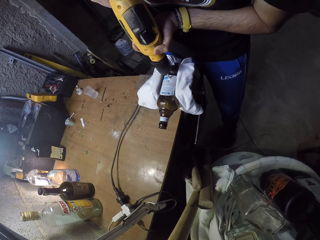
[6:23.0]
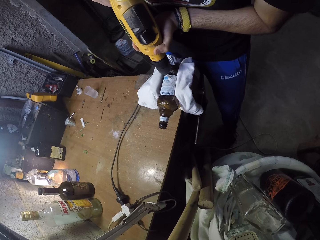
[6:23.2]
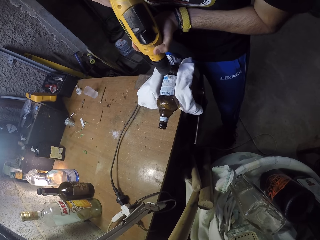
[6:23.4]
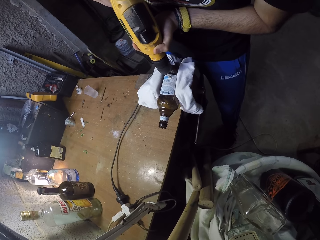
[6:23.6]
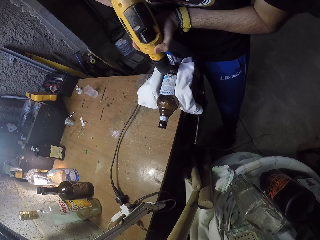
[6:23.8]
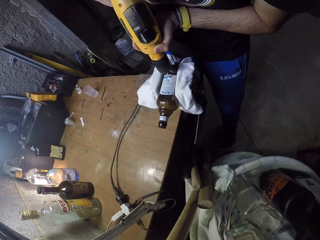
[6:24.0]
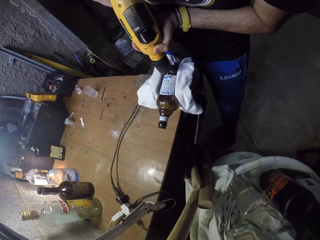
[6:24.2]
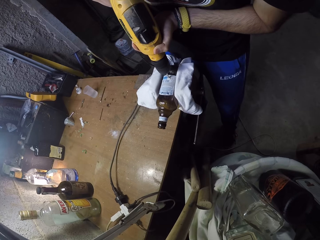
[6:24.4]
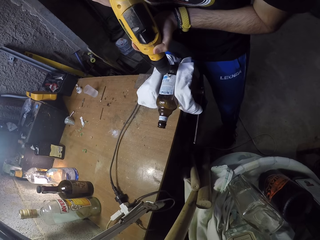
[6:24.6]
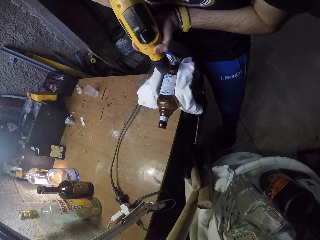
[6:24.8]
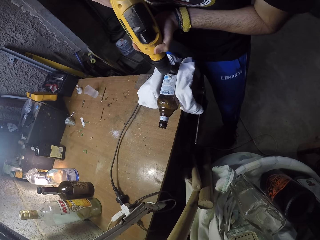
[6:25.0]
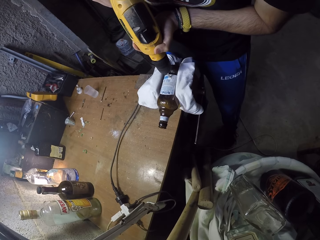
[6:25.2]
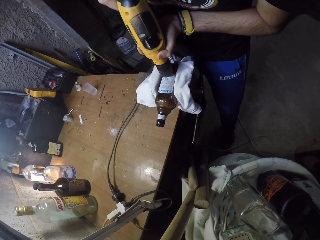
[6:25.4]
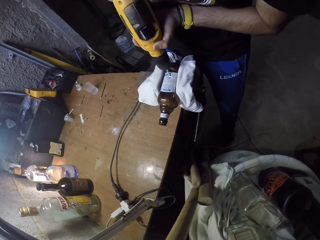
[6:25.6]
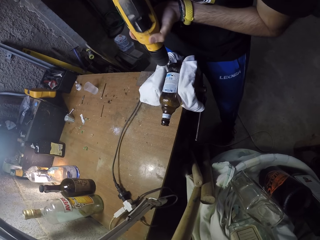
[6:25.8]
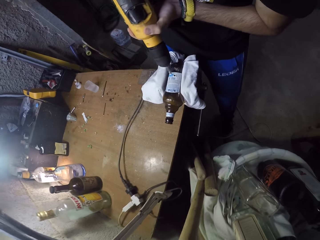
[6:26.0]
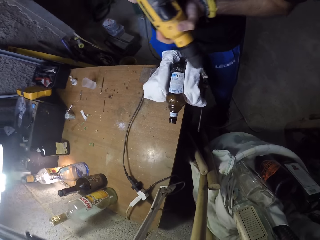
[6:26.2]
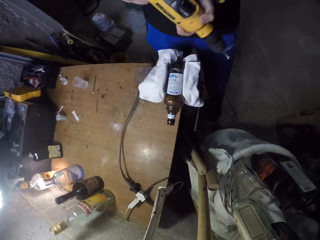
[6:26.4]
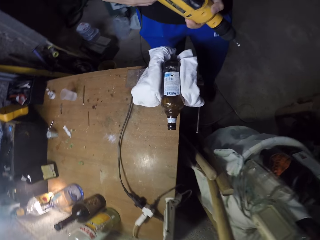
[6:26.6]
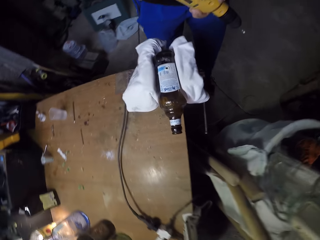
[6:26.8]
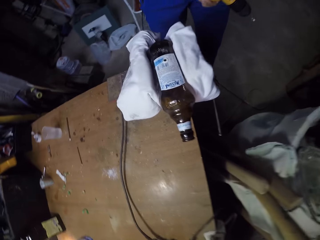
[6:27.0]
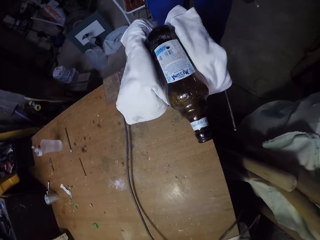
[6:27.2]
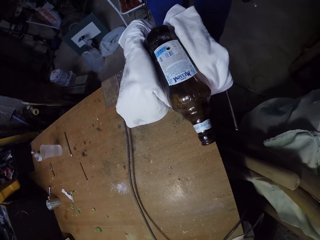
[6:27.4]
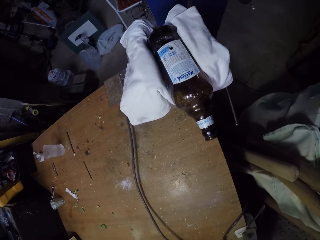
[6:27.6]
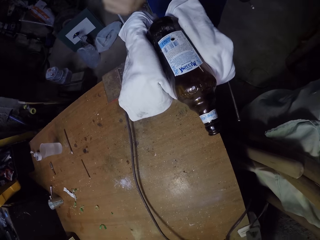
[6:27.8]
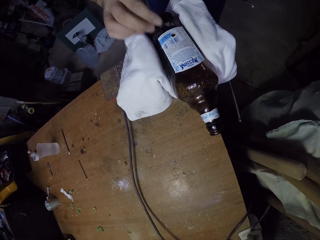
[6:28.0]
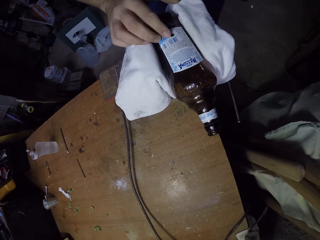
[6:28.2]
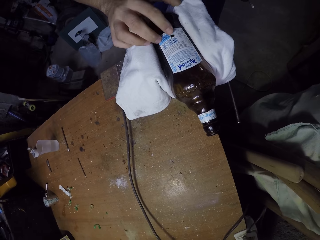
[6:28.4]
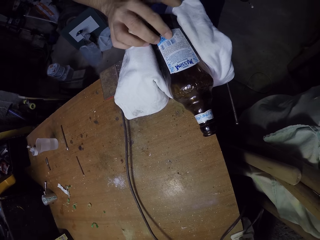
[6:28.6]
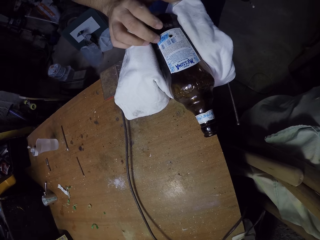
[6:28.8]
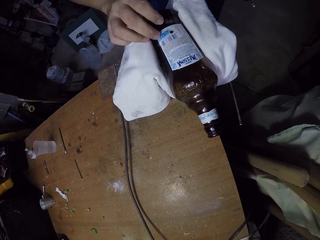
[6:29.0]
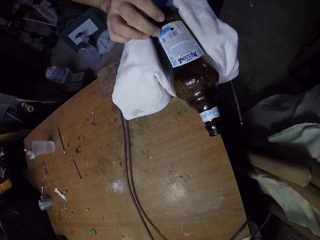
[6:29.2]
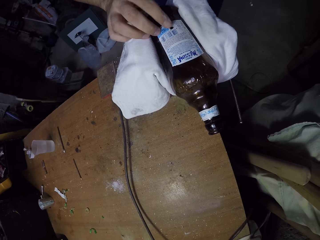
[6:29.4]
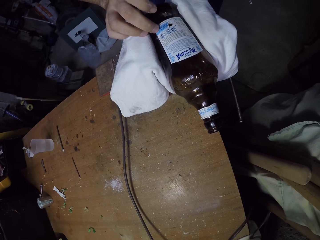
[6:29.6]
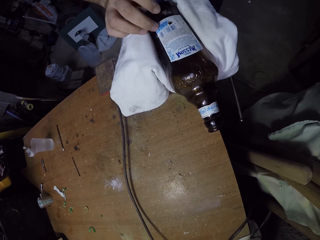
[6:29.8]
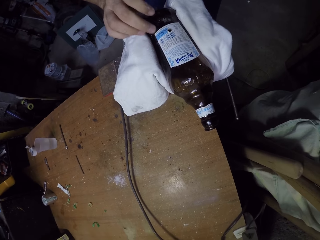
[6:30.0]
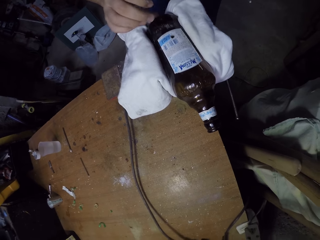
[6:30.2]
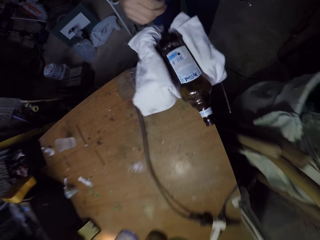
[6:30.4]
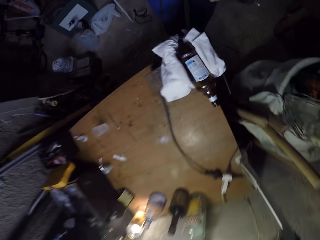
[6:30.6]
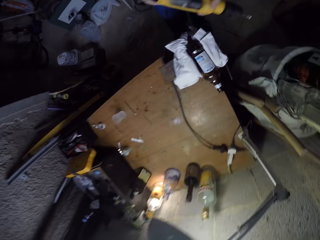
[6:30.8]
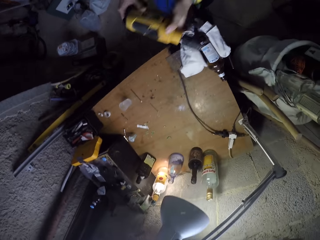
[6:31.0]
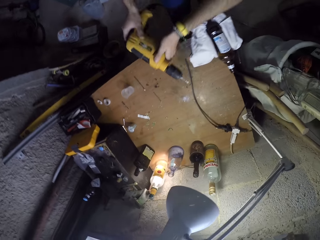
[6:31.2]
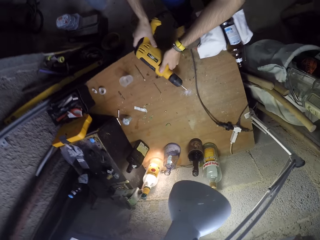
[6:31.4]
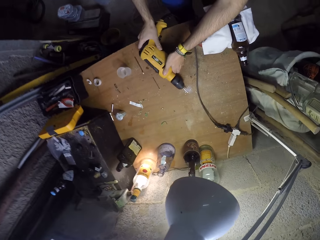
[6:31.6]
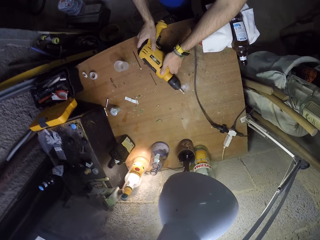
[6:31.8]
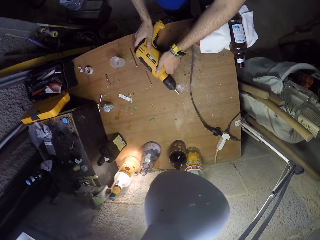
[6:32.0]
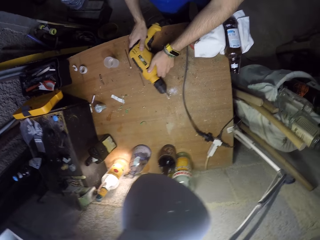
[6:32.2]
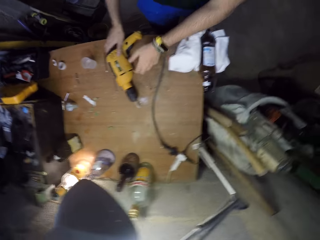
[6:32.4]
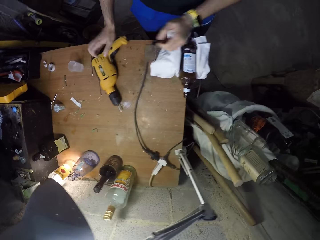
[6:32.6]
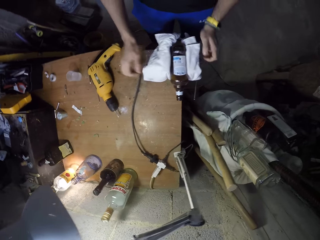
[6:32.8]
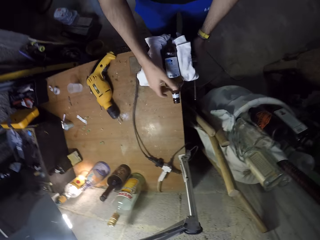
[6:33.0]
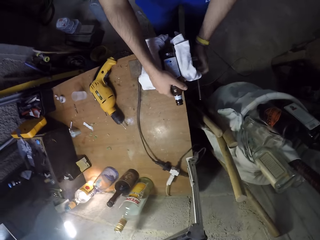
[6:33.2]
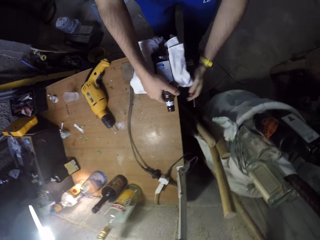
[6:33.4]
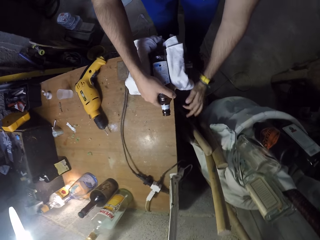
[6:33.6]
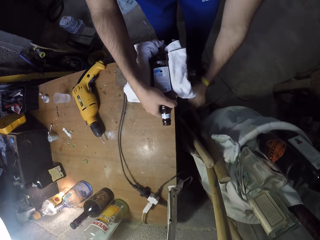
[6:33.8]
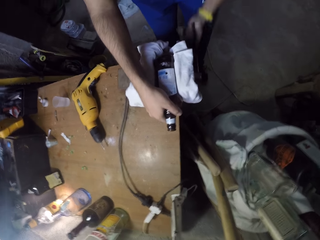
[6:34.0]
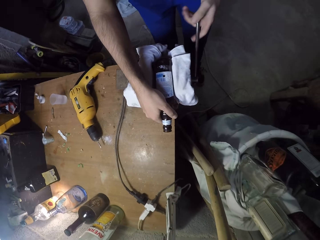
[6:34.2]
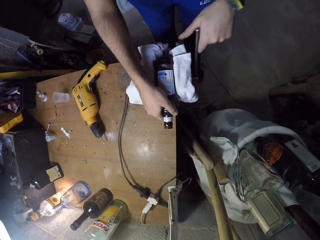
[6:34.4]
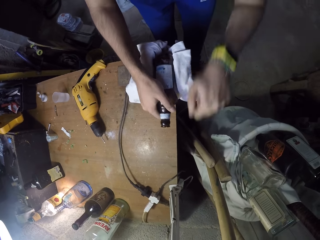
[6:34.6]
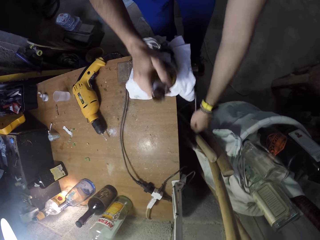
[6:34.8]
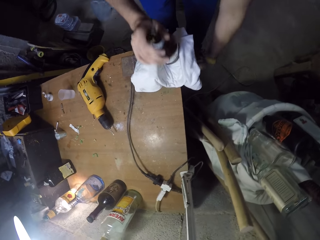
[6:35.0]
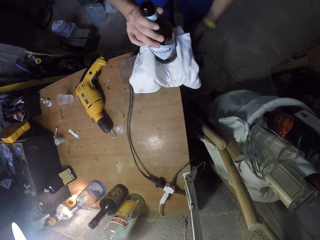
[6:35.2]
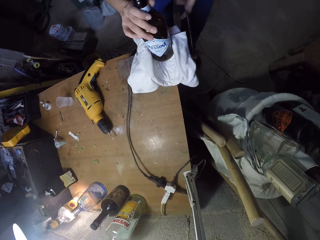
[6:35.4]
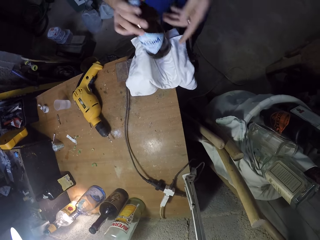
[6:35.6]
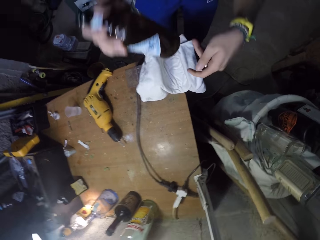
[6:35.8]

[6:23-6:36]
The camera wearer removes the drill from the bottle with both hands. He touches the hole in the bottle container with his right finger. He stares at the bottle. He drops the drill on the table with both hands. He places the bottle down. He removes the bottle from the table.

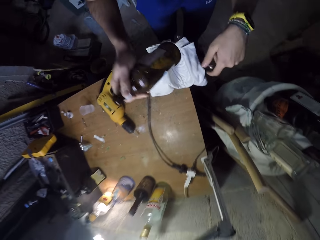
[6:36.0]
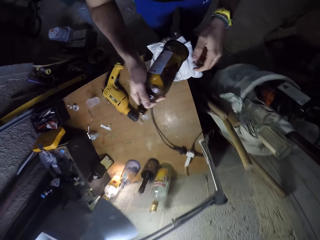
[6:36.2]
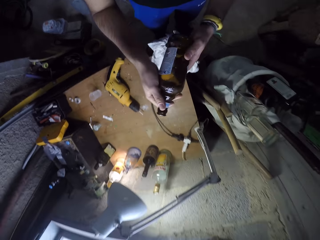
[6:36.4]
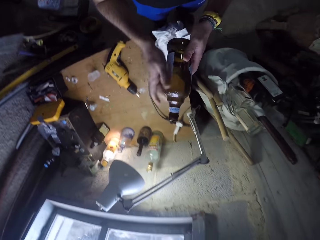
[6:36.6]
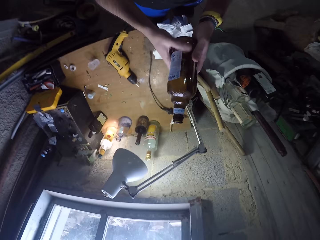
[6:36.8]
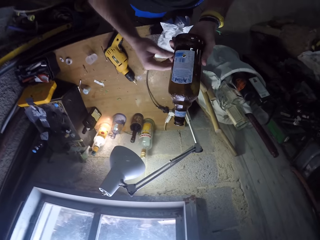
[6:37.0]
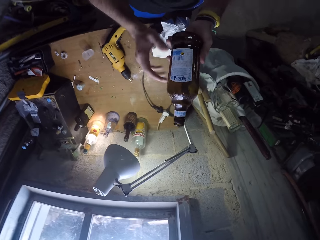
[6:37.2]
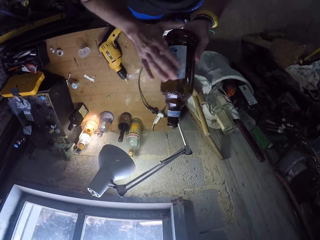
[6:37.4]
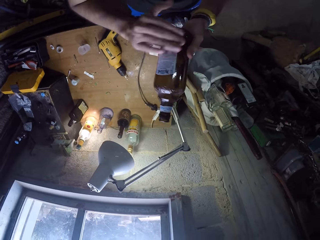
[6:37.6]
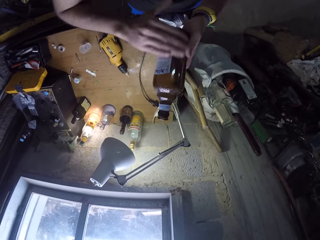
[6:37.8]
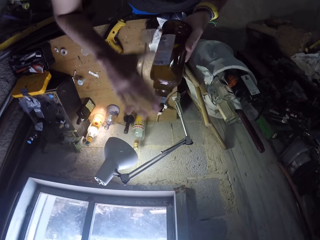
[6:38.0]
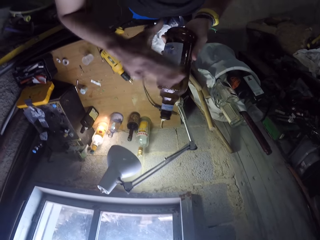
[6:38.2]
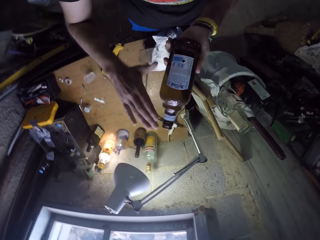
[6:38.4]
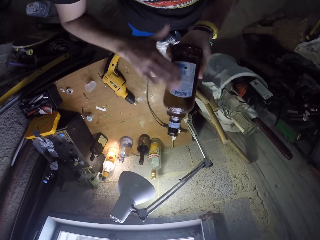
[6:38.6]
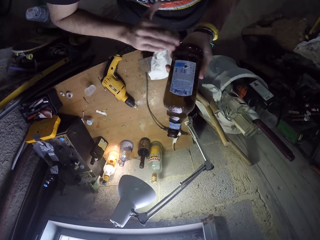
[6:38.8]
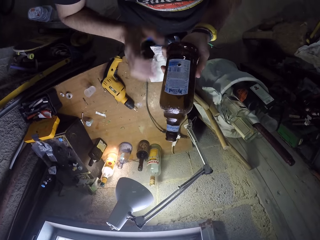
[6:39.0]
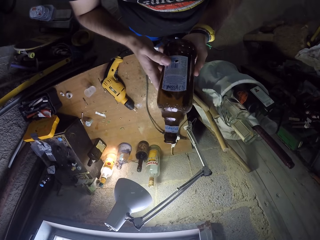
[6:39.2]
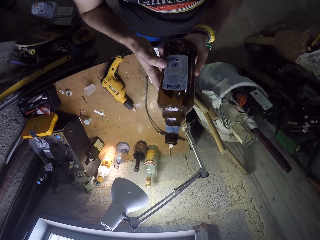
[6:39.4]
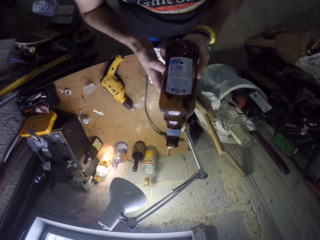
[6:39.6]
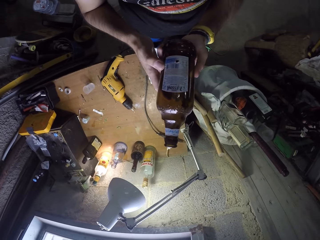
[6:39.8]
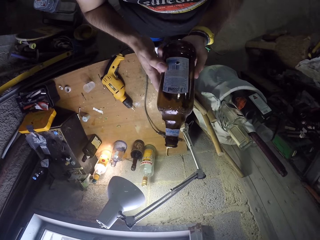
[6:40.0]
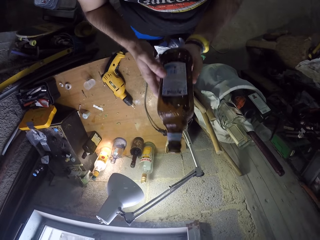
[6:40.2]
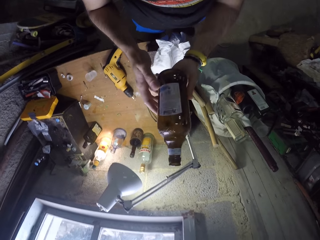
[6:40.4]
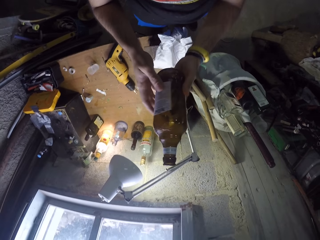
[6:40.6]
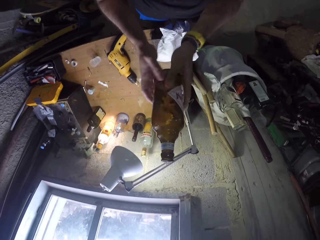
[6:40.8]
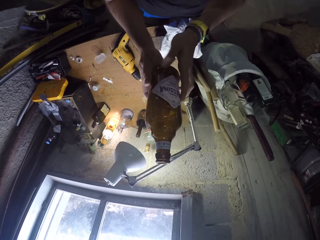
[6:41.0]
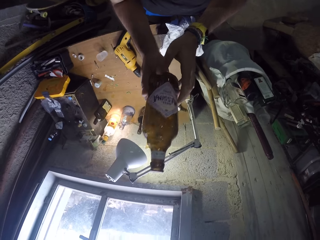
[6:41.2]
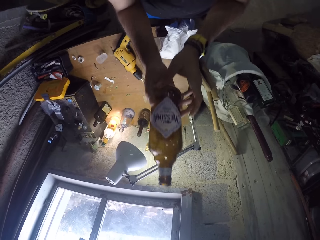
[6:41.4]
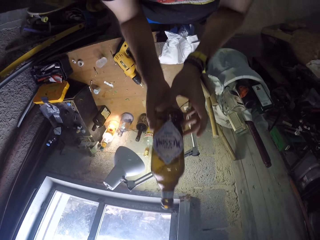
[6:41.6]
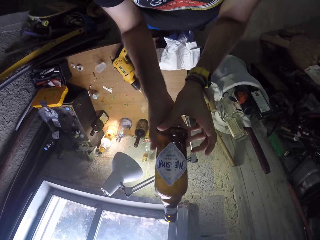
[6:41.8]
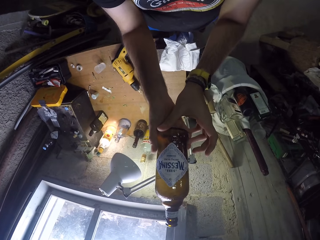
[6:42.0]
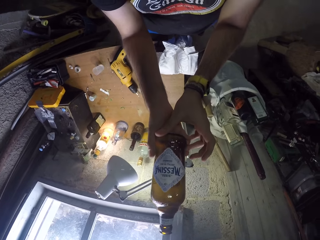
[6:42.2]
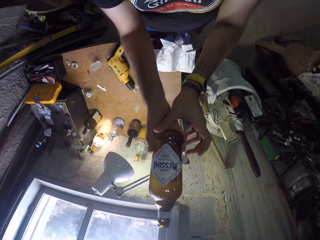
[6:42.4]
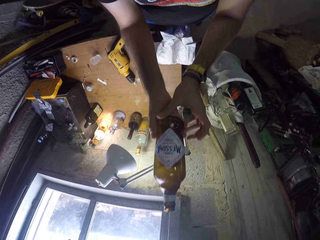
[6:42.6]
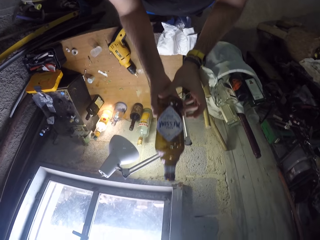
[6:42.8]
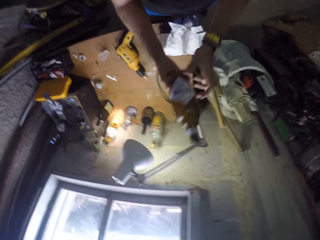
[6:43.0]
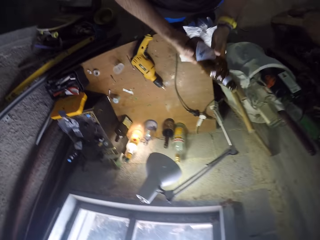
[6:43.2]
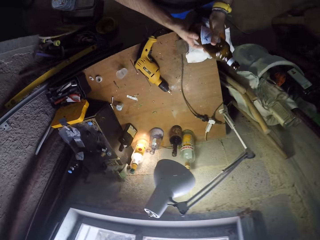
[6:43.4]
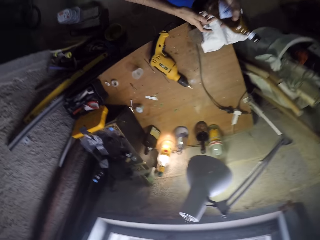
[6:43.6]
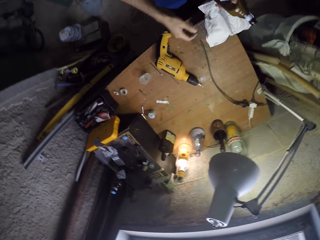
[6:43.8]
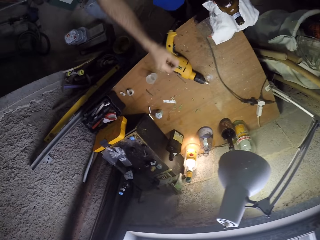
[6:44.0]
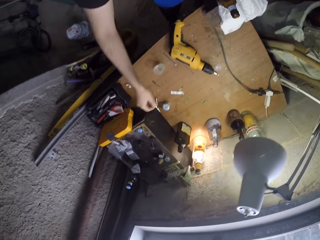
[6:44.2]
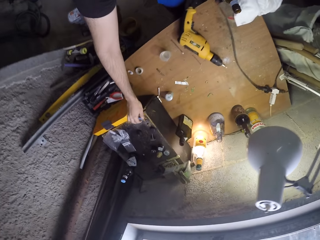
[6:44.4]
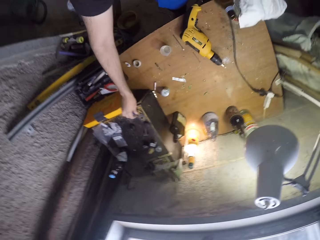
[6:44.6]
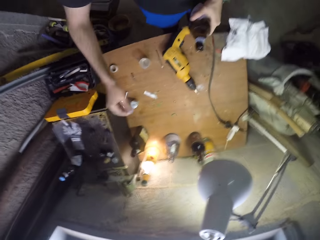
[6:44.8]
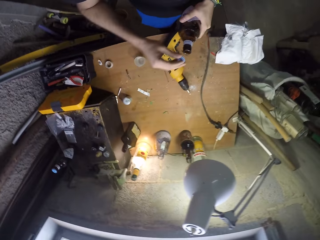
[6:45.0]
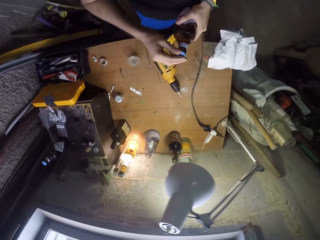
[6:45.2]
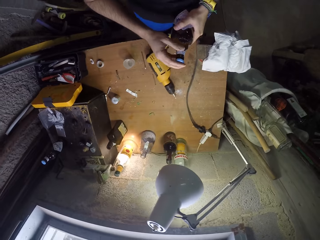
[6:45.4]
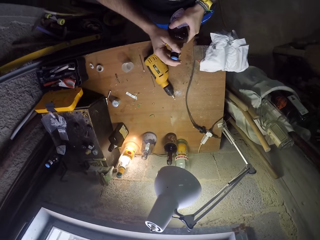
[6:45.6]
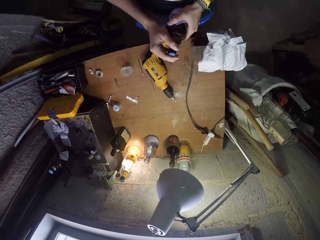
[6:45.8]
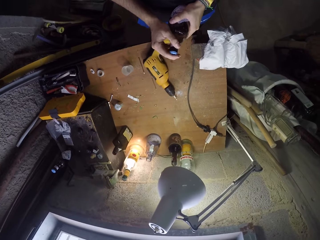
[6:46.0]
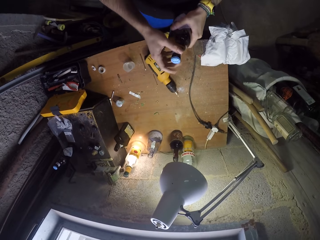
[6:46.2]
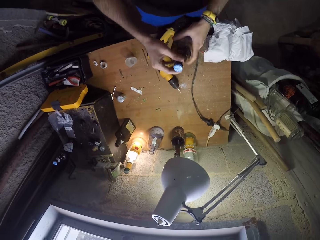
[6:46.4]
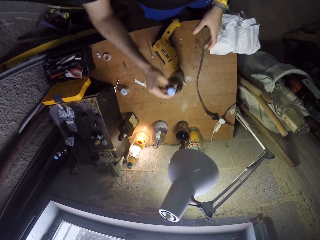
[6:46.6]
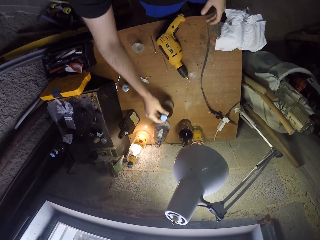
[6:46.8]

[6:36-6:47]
The camera wearer picks up the bottle. He cleans the bottle with his left hand. He holds the bottle. He carries a cover from the table with his right hand. He covers the bottle with his right hand.
